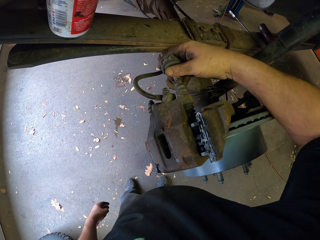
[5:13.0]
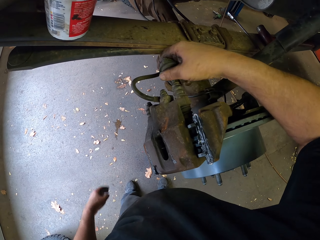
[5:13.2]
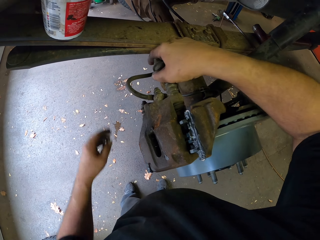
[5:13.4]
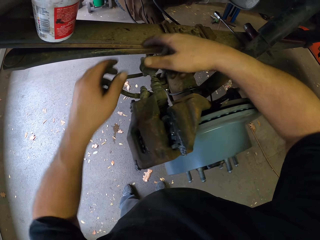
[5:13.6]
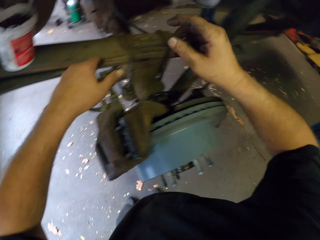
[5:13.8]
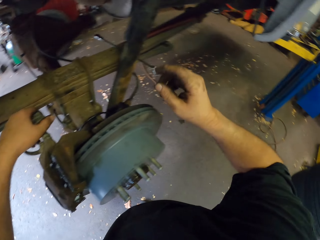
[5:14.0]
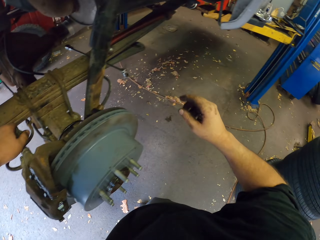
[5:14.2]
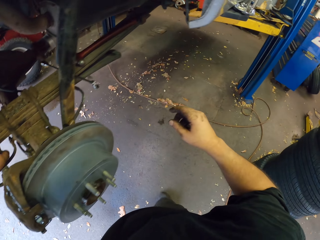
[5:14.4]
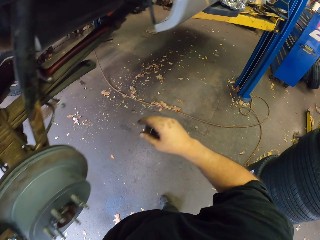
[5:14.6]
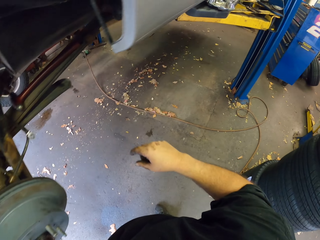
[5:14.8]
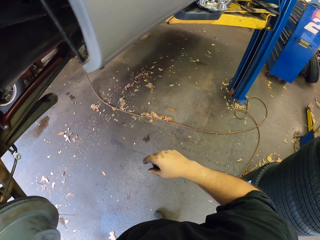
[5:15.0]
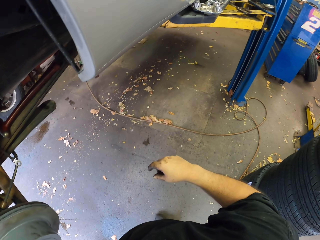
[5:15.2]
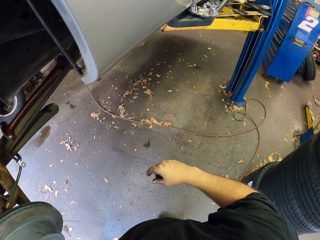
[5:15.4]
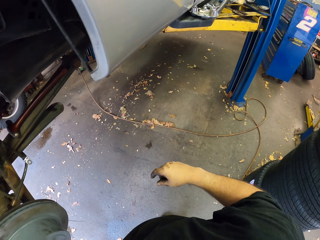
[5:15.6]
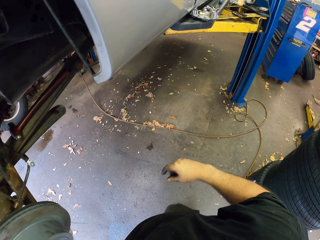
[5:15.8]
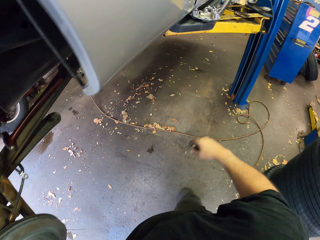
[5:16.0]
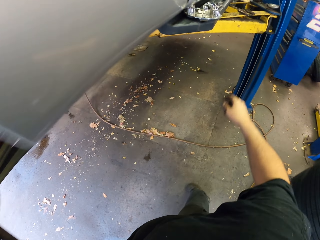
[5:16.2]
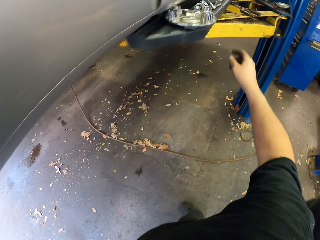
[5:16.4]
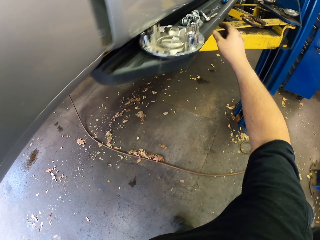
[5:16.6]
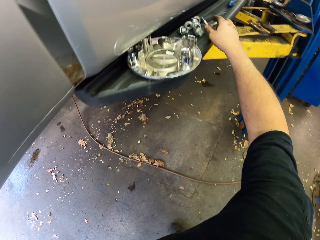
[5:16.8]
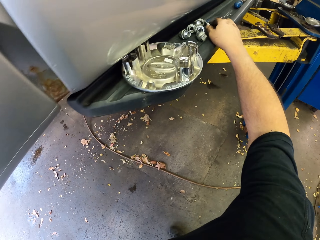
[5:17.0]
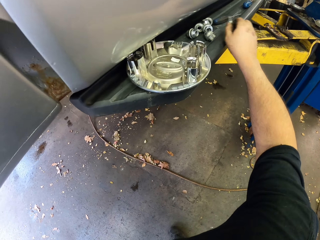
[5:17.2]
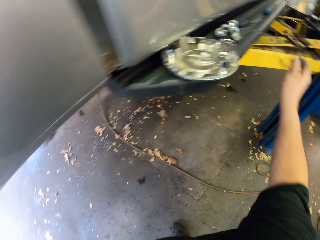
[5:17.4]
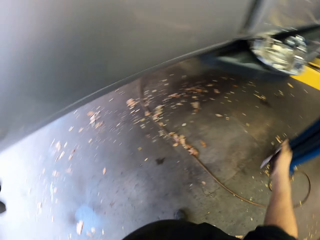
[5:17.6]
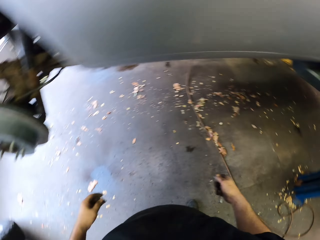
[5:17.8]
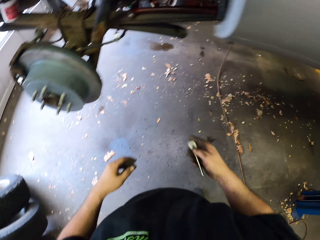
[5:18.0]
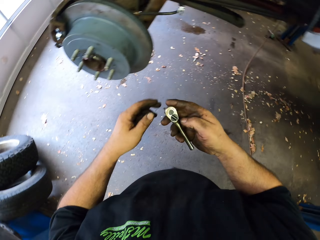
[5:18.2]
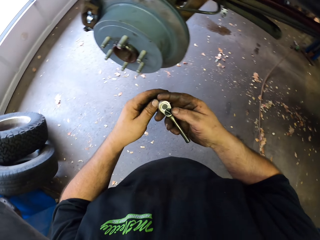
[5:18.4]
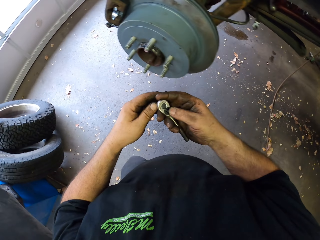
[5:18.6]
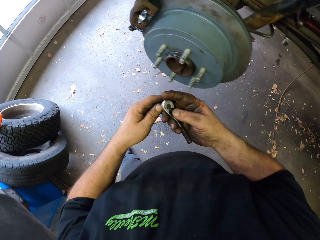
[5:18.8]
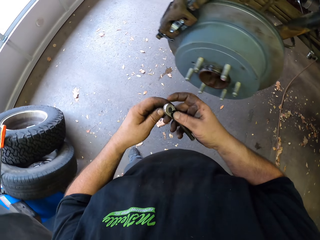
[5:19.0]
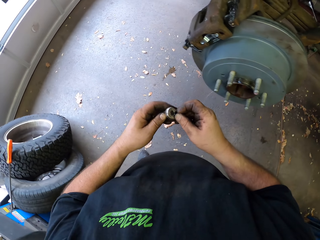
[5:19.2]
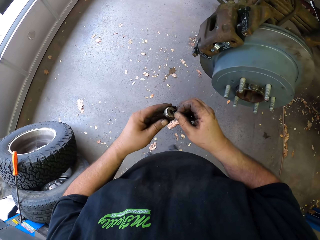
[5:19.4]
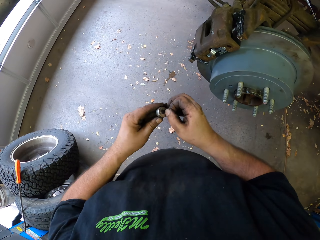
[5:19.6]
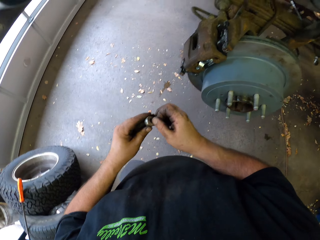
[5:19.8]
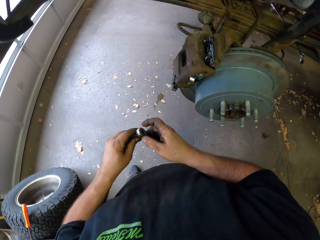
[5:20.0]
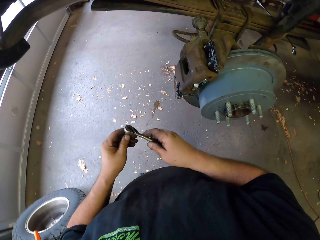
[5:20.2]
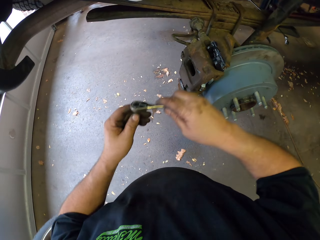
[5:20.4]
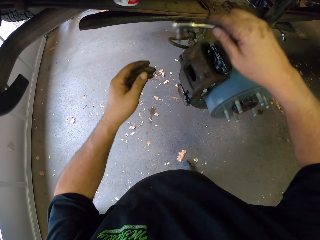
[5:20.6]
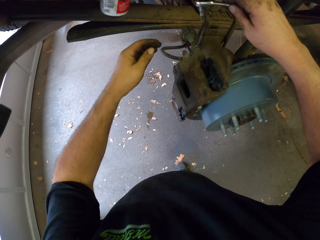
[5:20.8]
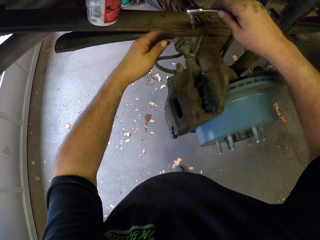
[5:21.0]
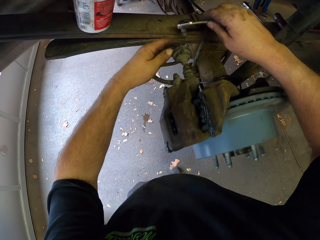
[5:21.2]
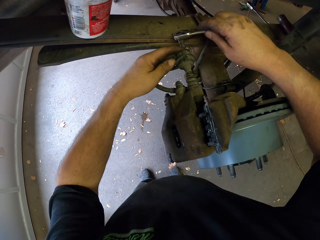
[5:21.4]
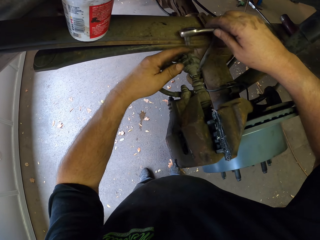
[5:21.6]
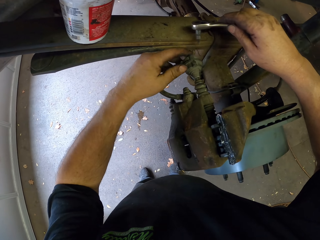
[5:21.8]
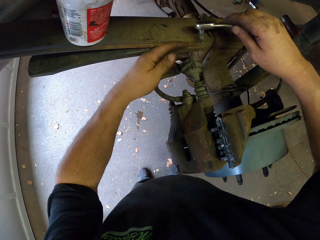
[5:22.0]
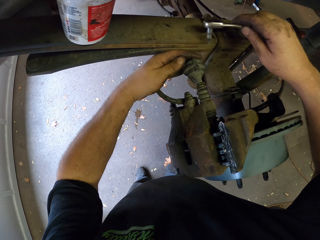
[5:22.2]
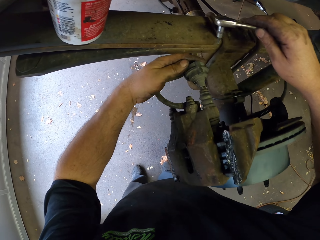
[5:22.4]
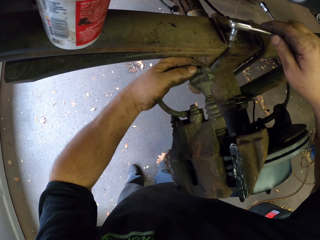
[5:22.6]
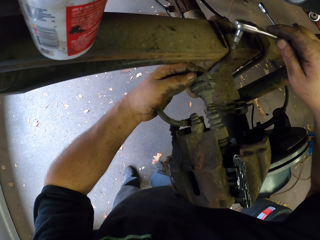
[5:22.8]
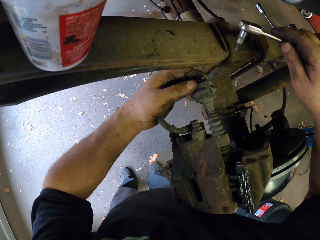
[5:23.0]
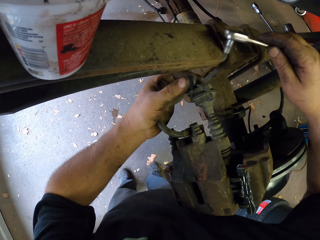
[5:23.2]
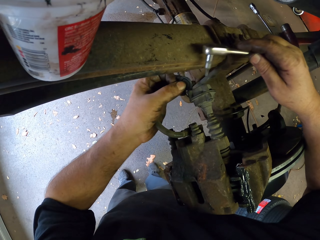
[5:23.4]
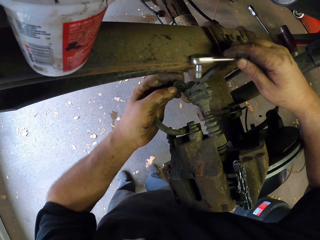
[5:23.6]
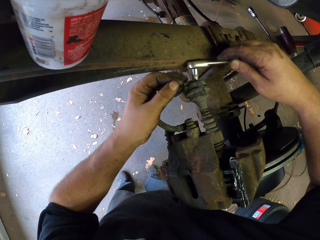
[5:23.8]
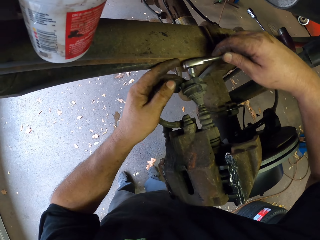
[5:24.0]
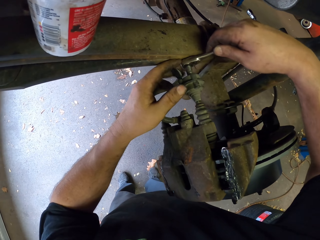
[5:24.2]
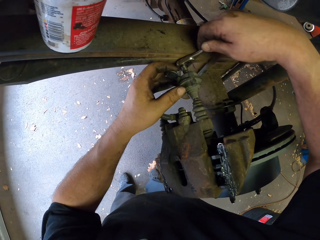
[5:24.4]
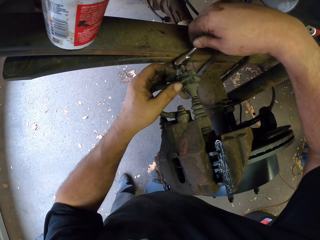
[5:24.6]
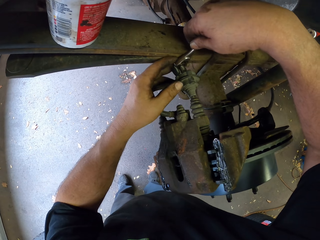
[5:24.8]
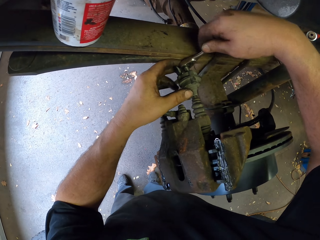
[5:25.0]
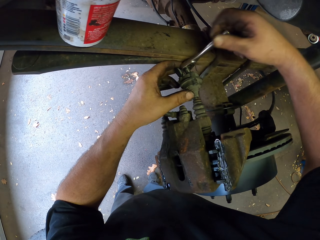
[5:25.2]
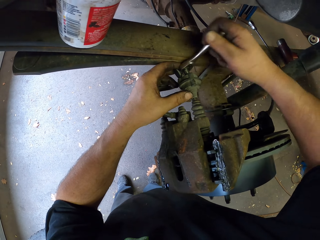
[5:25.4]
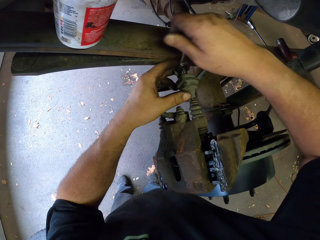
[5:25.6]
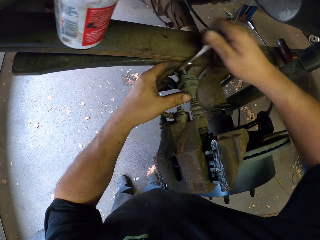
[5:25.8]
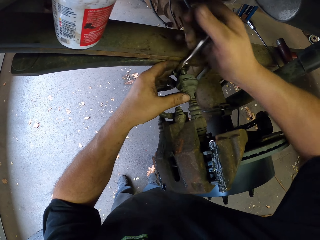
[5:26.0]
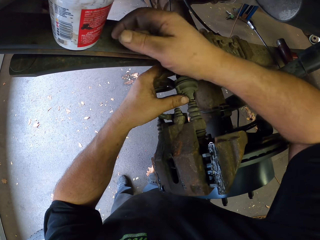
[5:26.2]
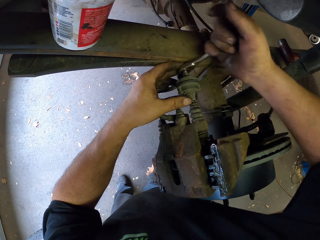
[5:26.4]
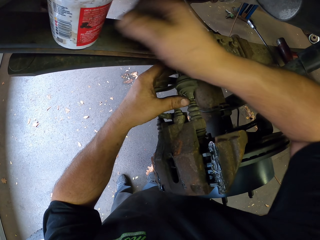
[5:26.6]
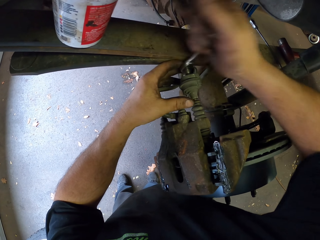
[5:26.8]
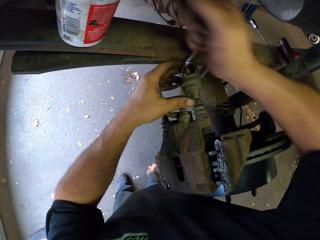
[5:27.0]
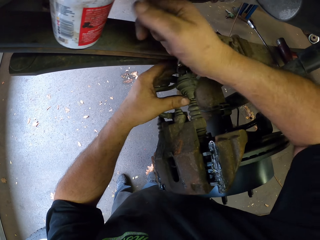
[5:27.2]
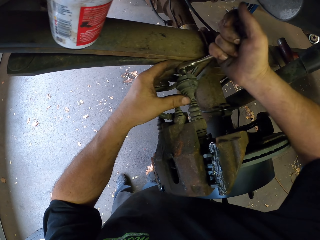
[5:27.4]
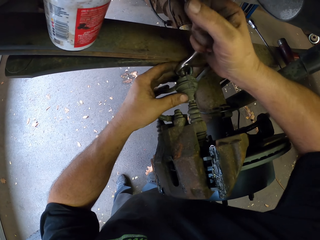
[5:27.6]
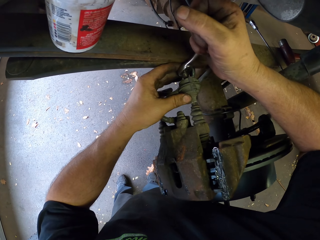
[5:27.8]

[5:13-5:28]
The camera wearer picks up a bolt fastener. They tighten the machine with something and work on the car.

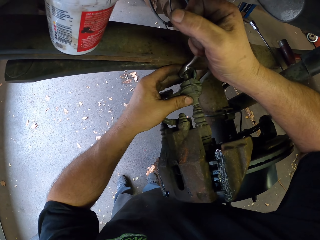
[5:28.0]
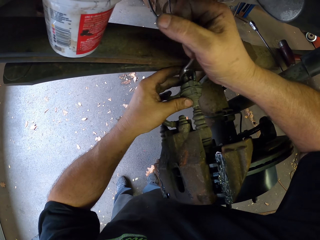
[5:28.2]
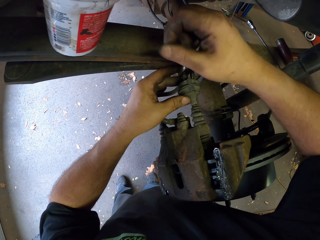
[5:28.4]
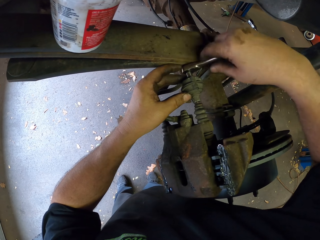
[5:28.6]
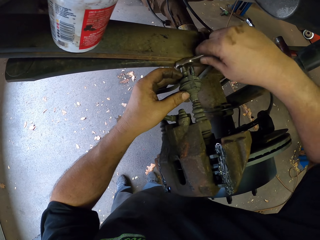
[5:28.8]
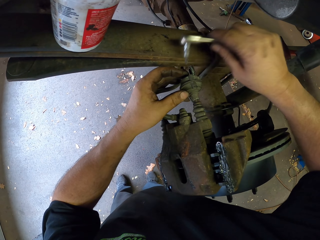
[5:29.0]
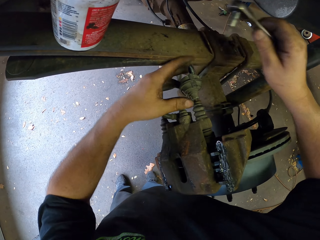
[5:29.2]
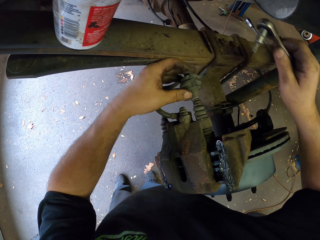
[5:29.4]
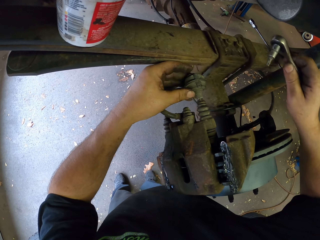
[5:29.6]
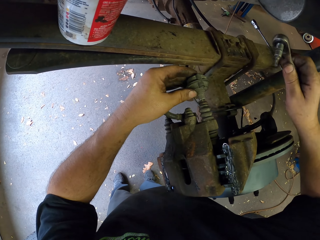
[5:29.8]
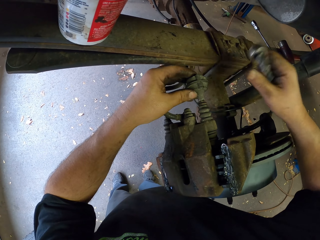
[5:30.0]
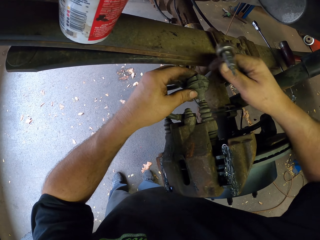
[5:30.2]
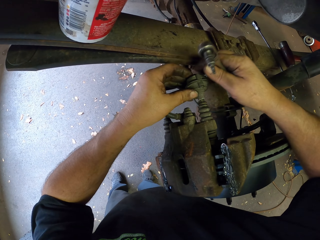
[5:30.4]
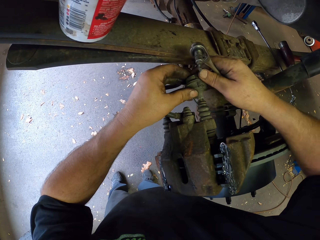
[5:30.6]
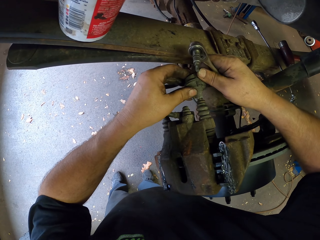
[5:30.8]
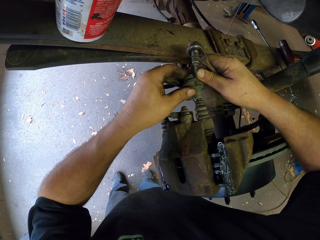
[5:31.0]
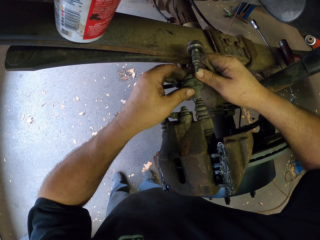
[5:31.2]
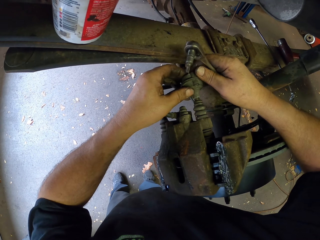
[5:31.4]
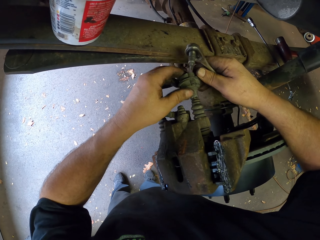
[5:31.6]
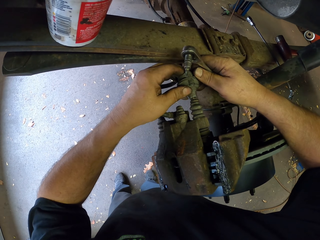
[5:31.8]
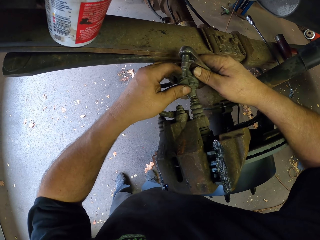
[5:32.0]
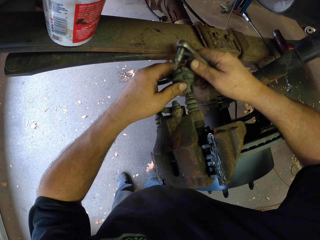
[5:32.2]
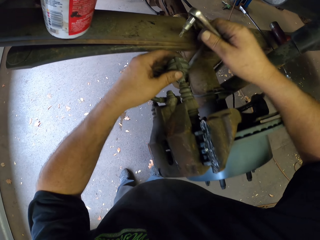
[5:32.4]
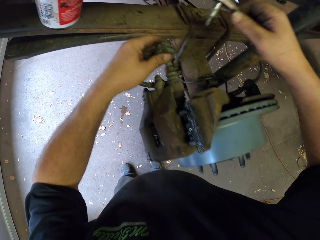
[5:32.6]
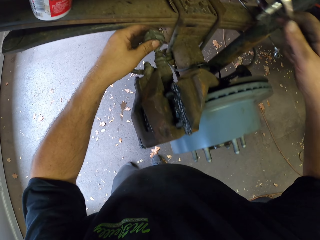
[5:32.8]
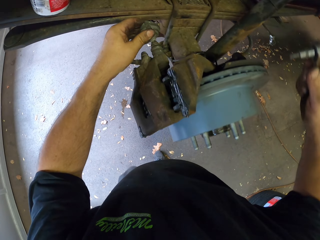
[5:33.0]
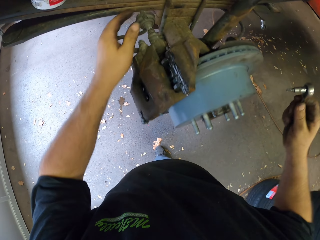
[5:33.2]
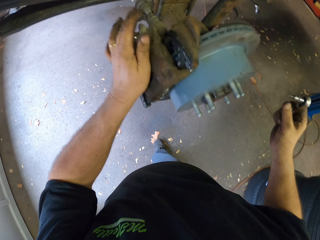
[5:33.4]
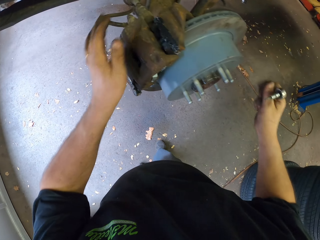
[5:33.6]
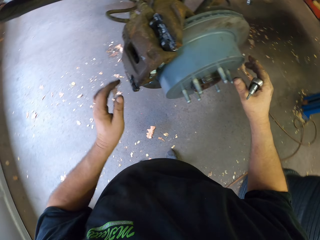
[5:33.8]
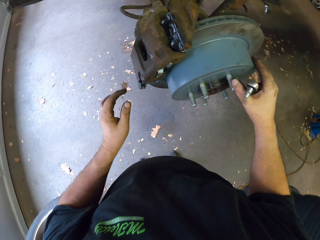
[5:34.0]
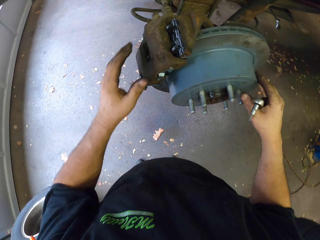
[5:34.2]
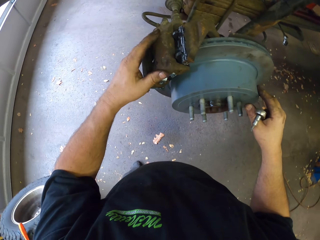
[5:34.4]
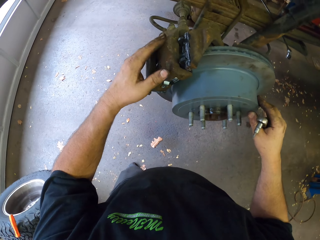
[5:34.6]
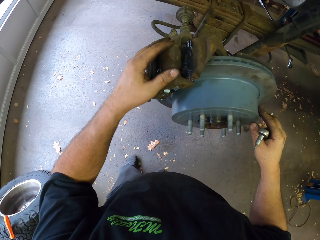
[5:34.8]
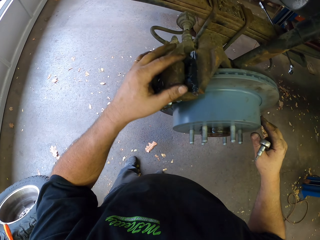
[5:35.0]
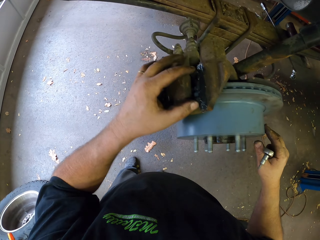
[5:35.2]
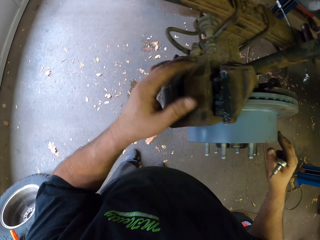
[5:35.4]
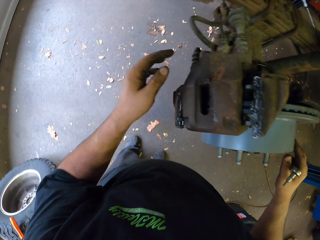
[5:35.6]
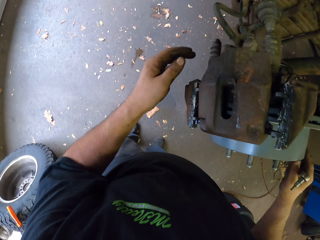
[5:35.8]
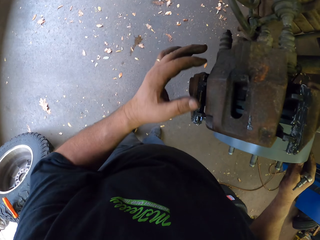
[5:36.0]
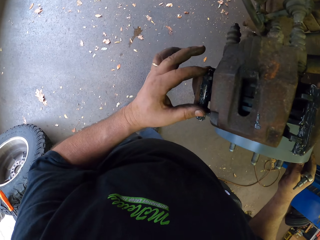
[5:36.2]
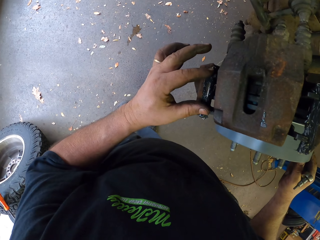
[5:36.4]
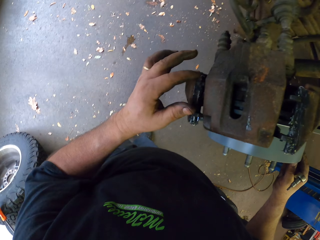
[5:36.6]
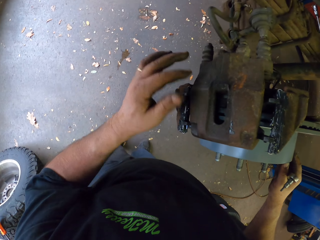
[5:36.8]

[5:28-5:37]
The camera wearer looks at the machine.
